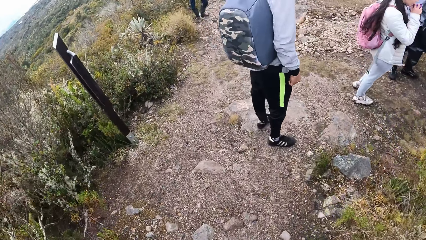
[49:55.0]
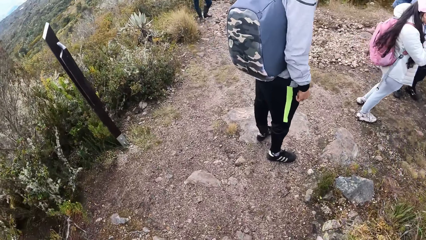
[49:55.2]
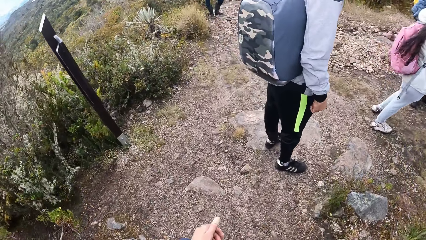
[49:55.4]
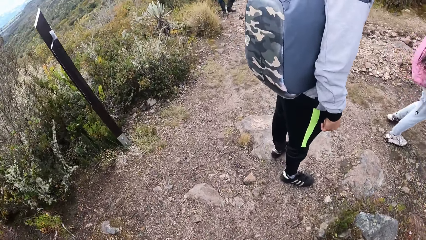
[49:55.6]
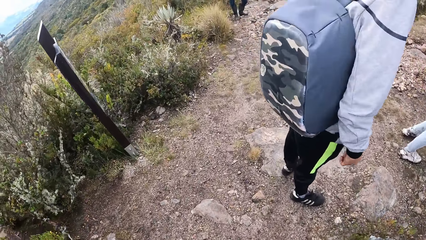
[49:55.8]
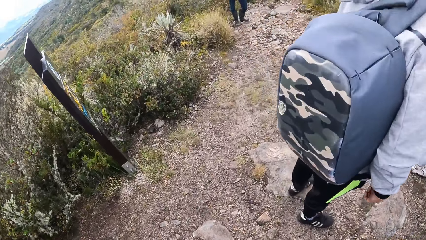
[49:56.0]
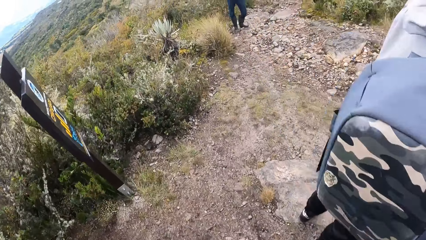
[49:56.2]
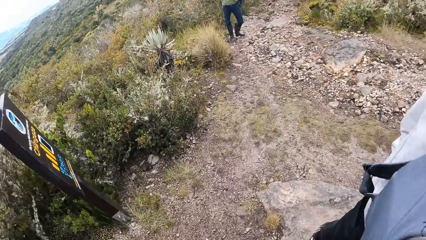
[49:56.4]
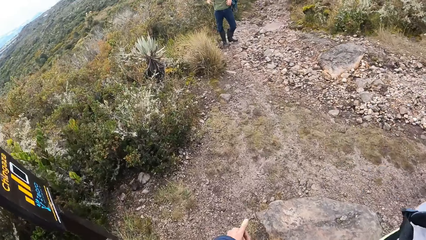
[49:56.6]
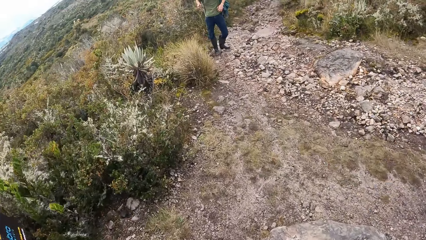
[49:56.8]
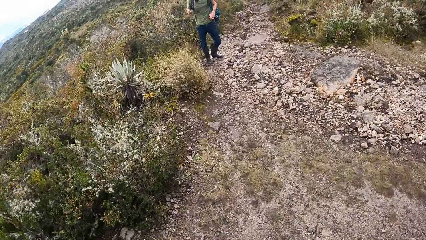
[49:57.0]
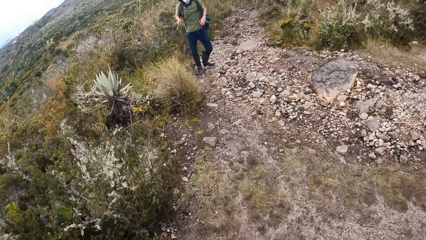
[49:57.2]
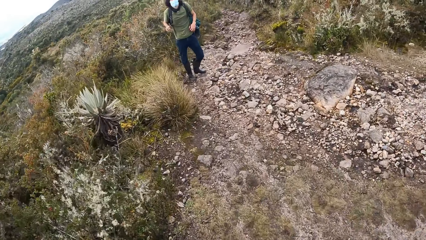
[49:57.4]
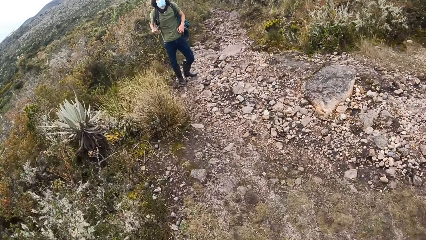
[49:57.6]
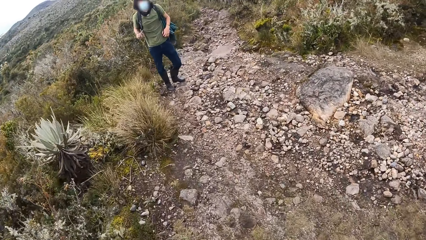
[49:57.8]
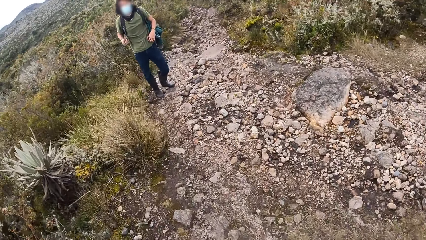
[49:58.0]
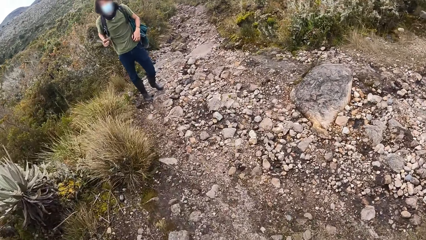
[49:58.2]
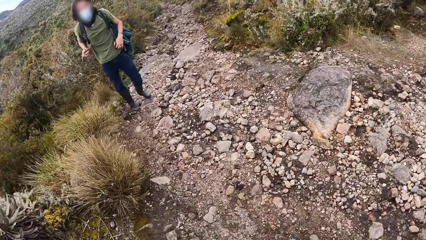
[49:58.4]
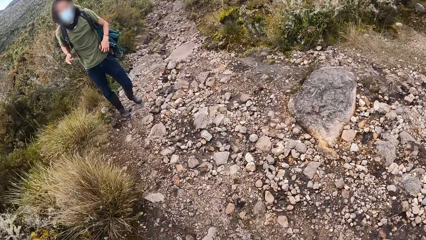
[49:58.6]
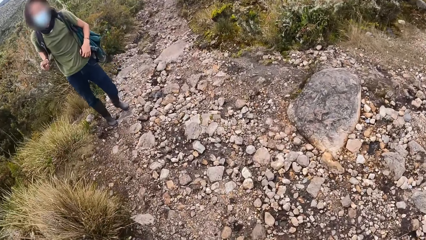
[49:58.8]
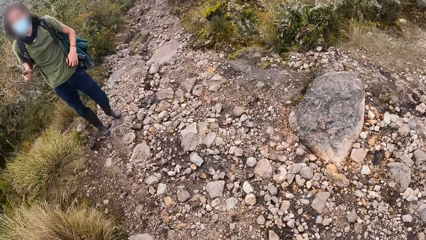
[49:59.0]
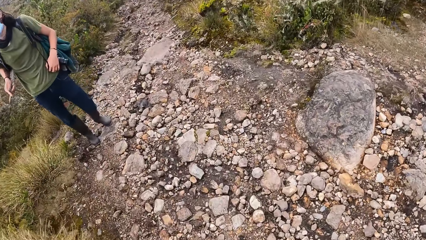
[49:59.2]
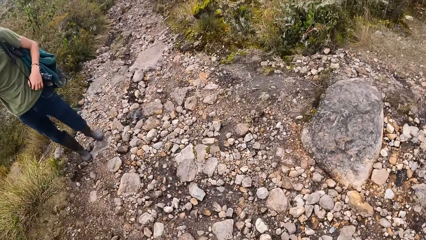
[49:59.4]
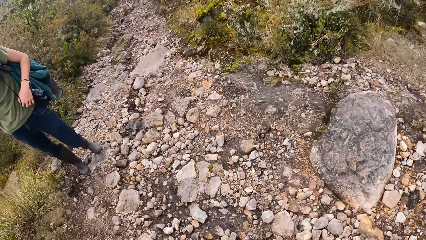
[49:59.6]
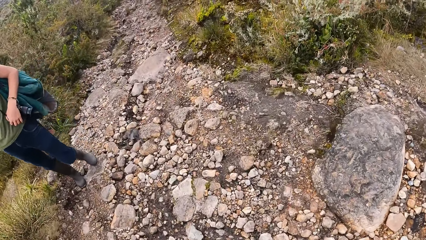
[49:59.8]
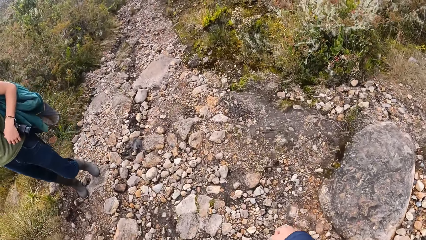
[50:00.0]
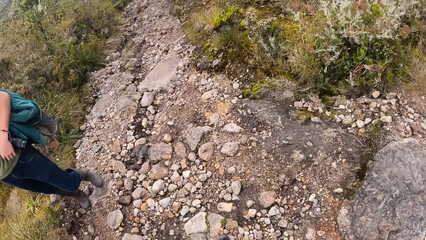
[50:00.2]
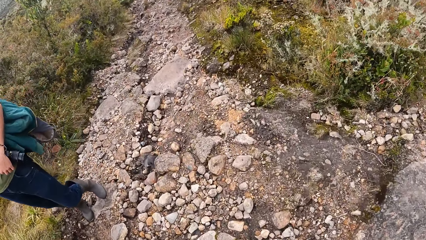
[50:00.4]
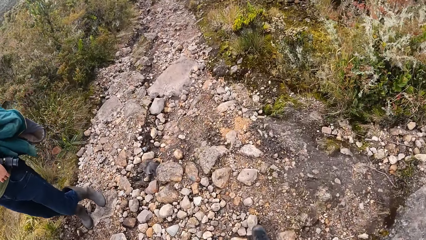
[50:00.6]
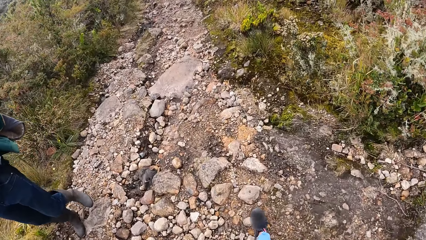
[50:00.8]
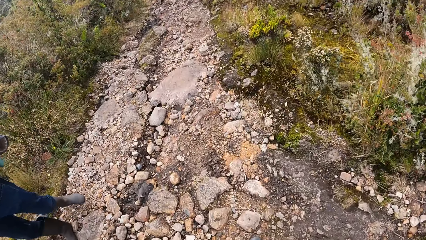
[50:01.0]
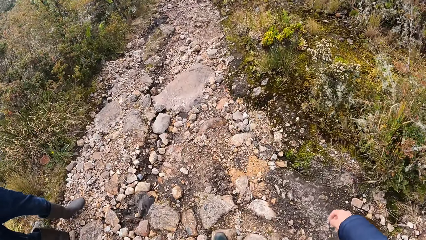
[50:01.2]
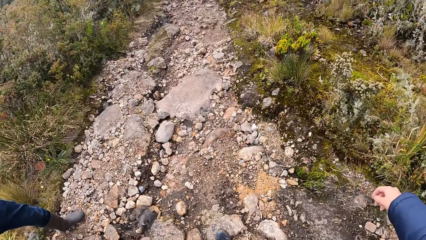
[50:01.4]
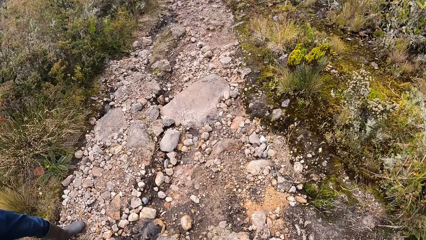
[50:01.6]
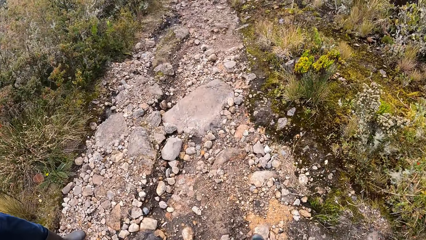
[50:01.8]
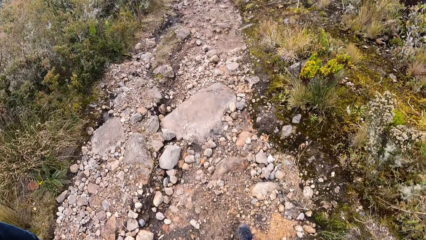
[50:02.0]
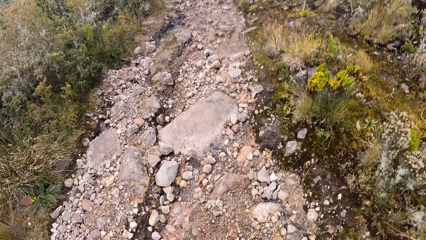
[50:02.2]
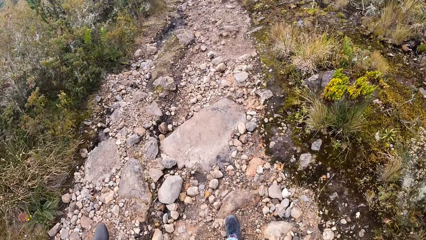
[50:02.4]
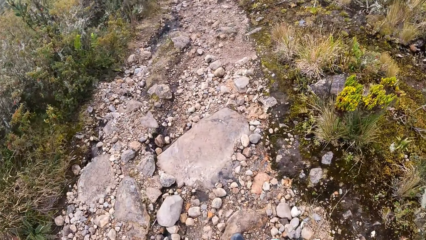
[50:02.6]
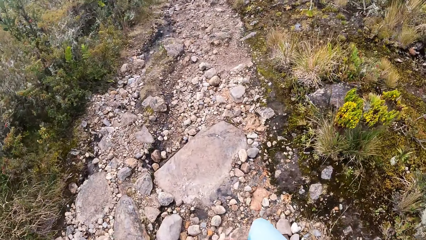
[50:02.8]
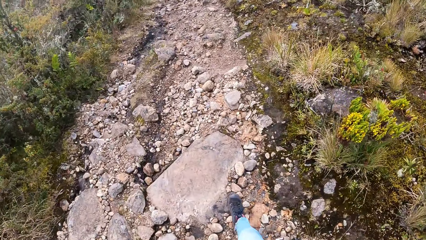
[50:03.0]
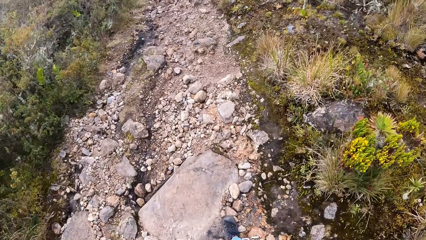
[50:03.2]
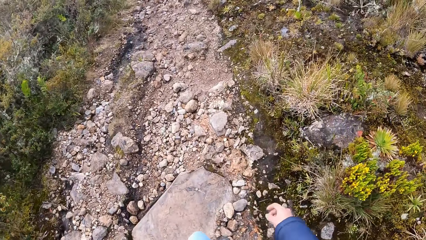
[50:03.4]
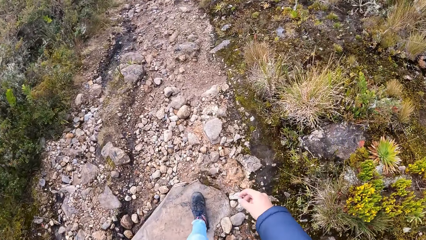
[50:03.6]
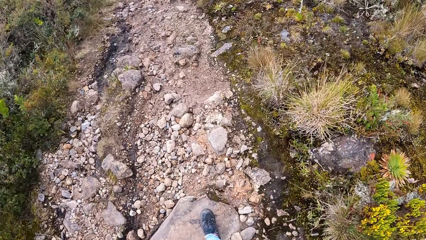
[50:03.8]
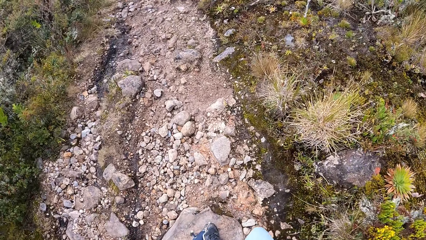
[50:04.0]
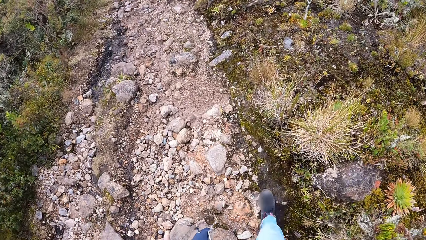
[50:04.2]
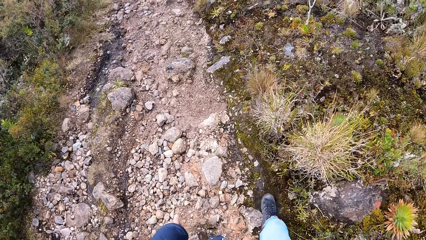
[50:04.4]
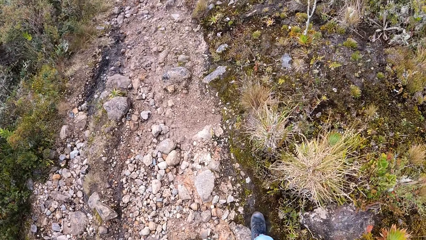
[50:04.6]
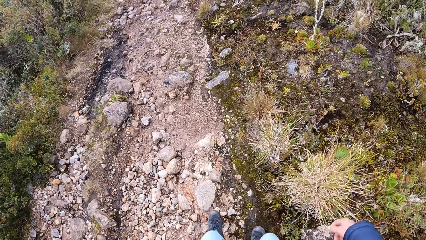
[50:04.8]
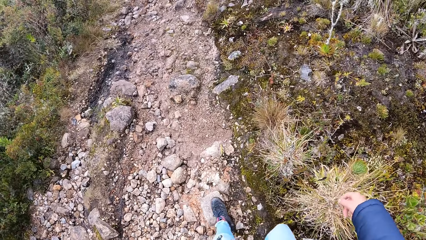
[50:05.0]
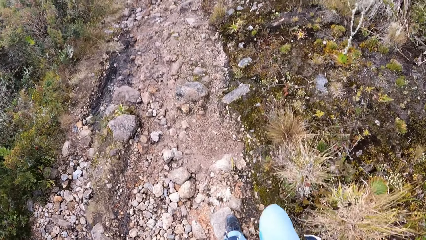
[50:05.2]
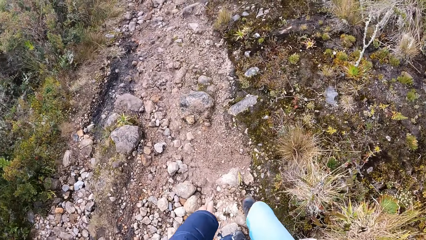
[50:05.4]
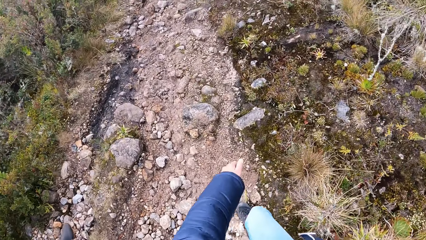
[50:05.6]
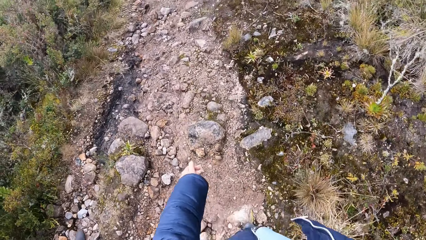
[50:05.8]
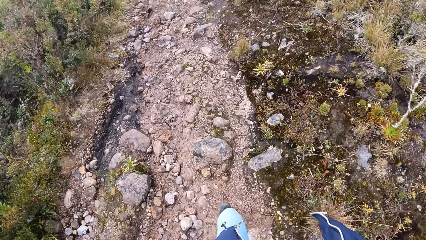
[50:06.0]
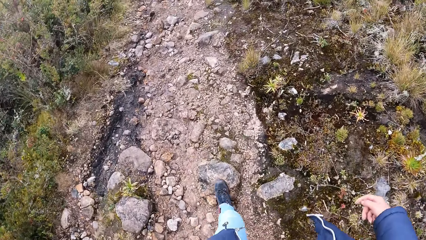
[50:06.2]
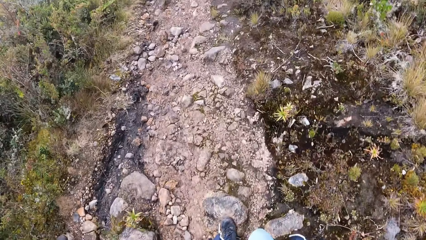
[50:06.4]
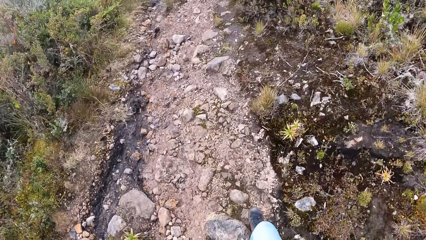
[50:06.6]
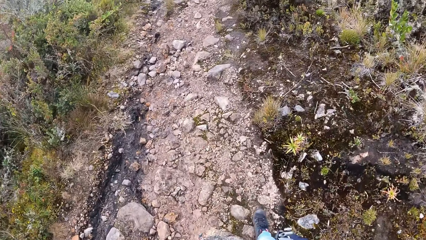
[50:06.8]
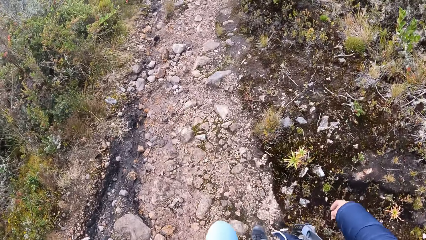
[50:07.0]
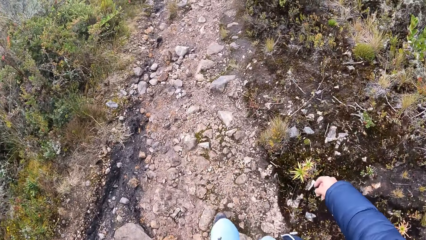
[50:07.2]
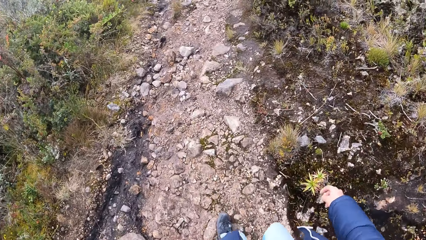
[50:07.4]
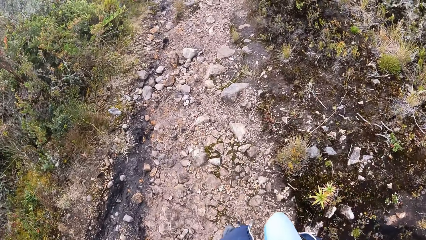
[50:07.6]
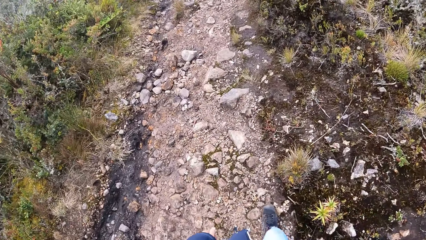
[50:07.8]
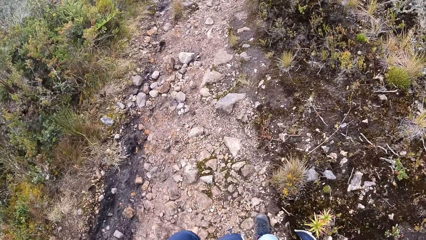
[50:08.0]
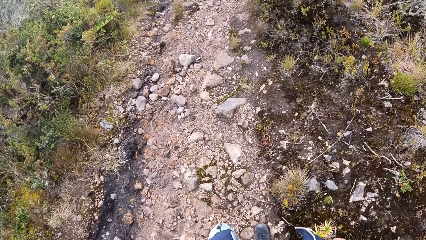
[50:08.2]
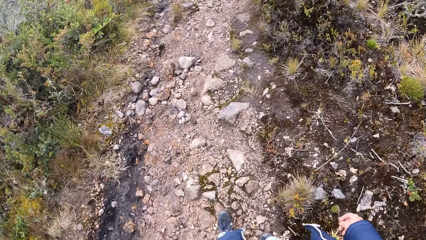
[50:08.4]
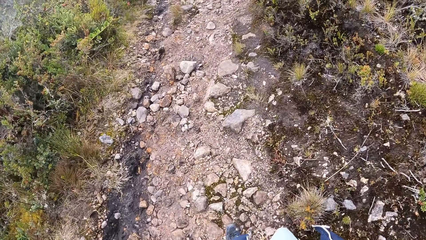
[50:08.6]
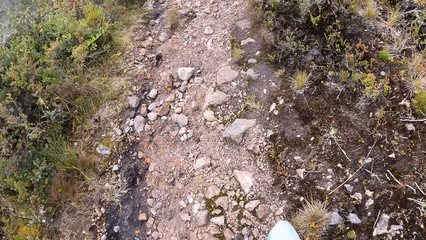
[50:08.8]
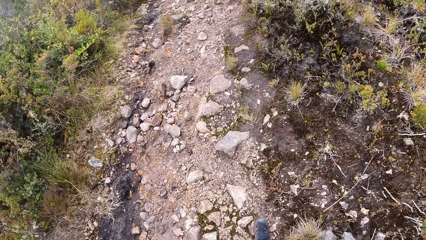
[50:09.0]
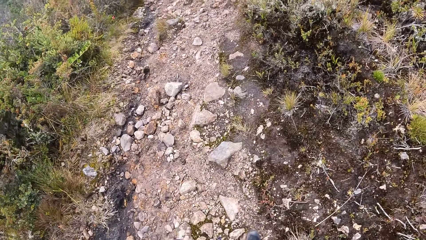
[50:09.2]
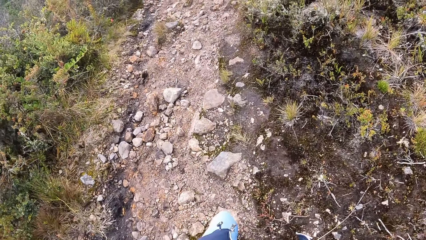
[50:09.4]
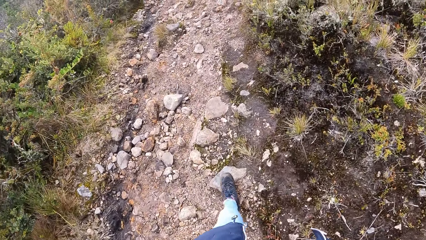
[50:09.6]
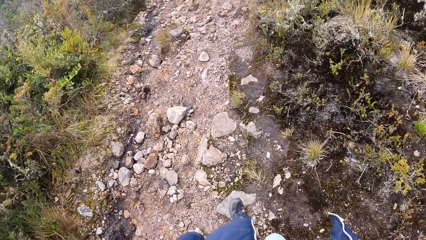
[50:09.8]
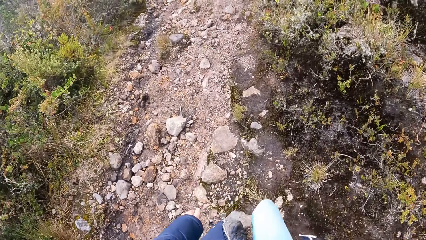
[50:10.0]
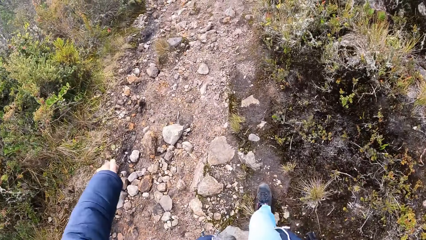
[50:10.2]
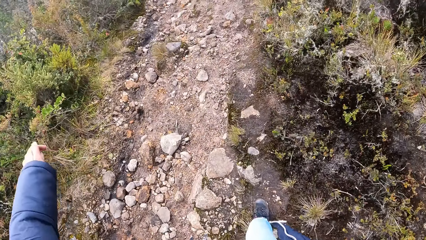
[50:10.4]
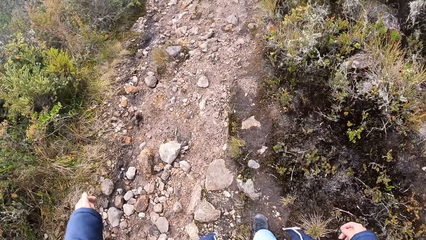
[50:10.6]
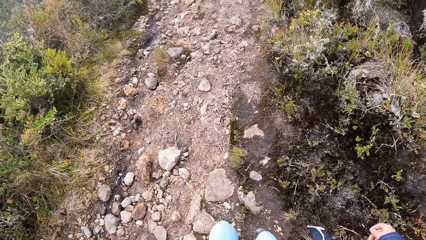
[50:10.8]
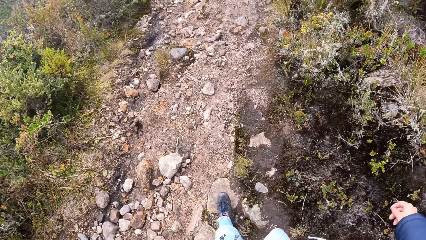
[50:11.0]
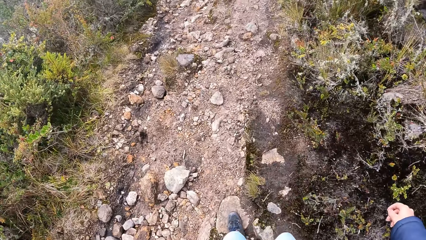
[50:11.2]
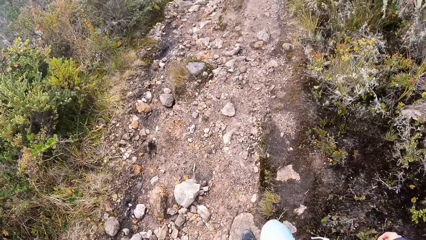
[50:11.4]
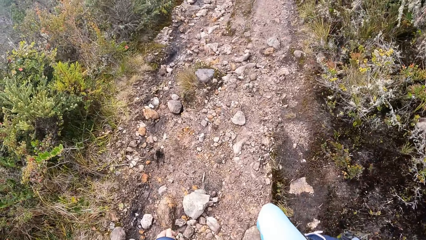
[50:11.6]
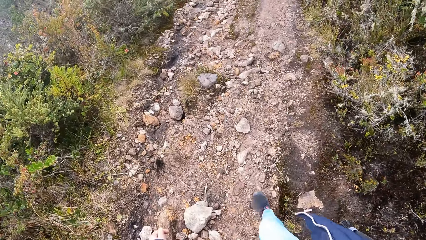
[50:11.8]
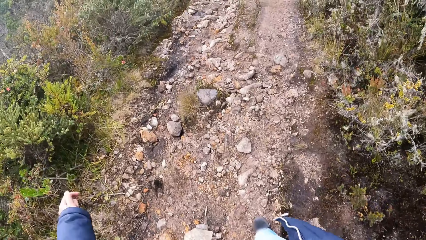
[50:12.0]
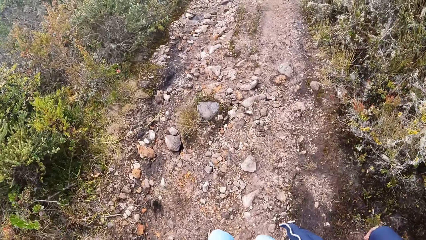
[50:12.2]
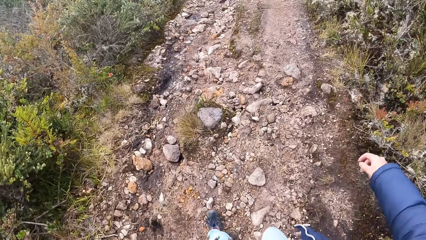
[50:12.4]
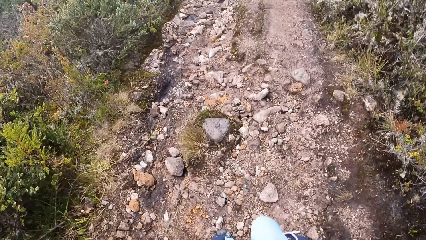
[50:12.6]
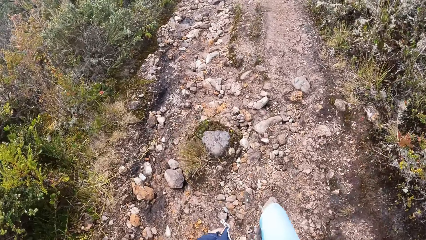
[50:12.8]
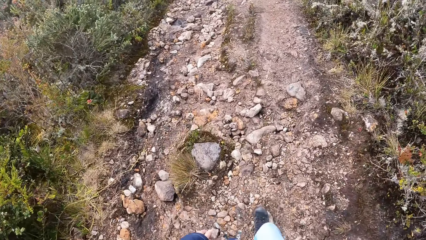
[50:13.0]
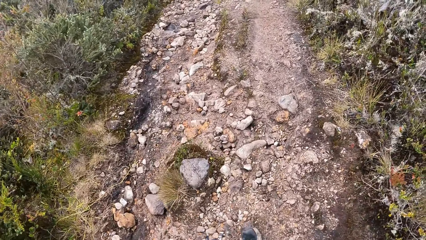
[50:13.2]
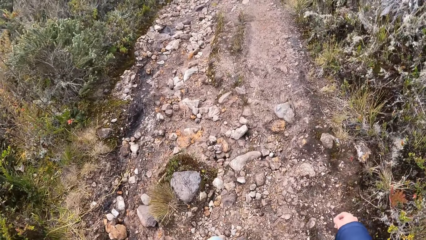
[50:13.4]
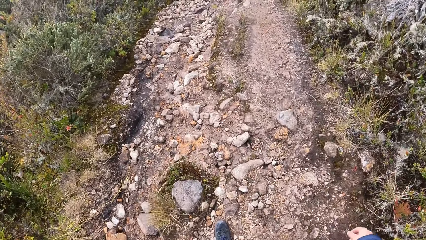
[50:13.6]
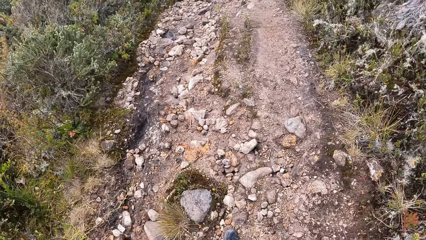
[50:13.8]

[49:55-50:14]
The camera wearer walks around in the compound. A person plays with the stick. The person walks around.
